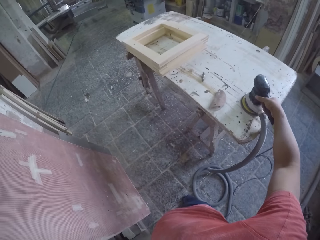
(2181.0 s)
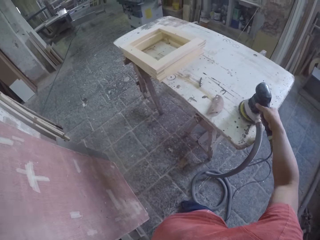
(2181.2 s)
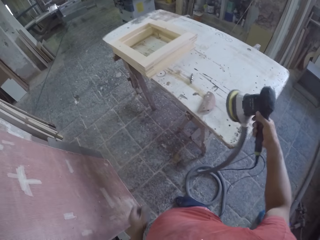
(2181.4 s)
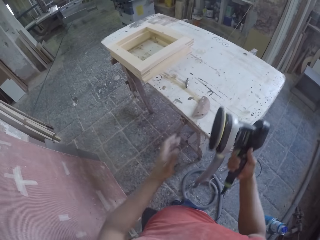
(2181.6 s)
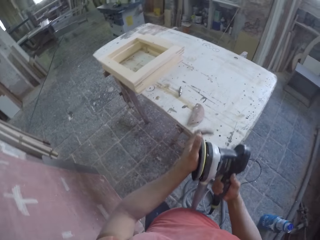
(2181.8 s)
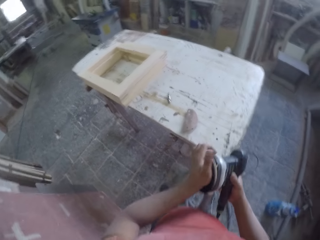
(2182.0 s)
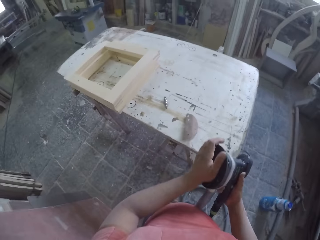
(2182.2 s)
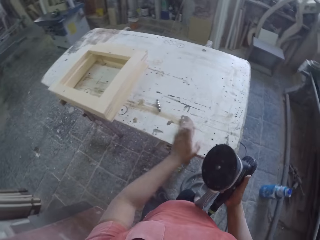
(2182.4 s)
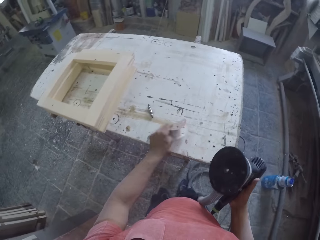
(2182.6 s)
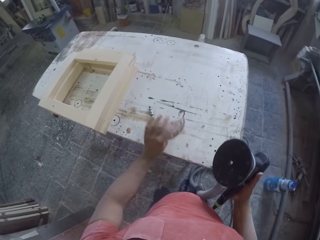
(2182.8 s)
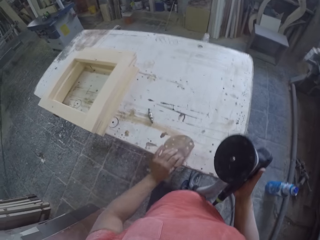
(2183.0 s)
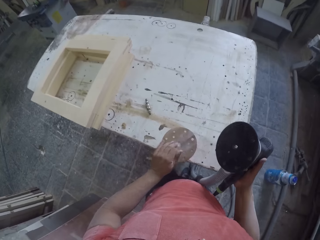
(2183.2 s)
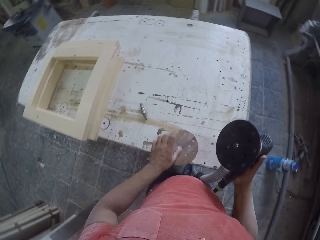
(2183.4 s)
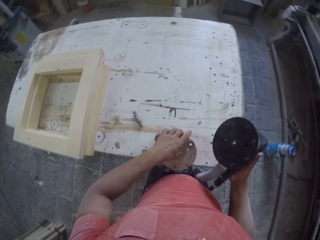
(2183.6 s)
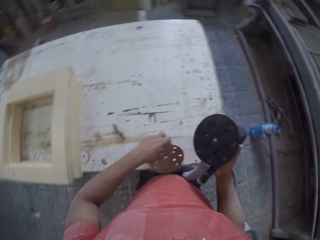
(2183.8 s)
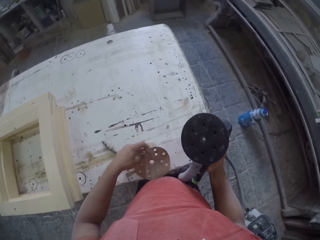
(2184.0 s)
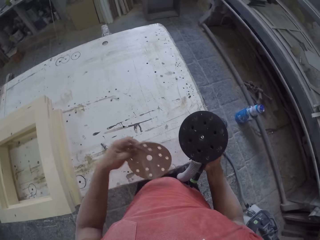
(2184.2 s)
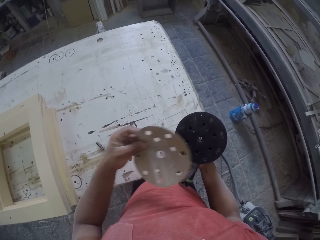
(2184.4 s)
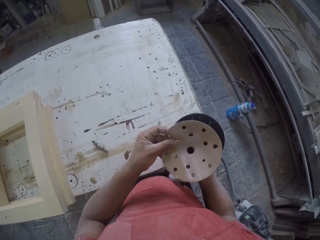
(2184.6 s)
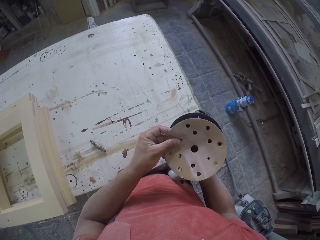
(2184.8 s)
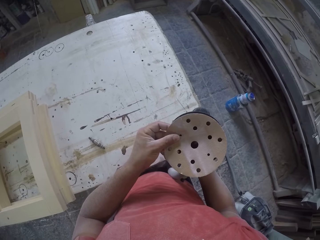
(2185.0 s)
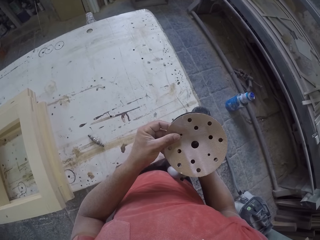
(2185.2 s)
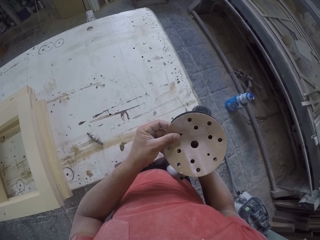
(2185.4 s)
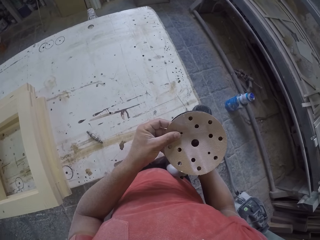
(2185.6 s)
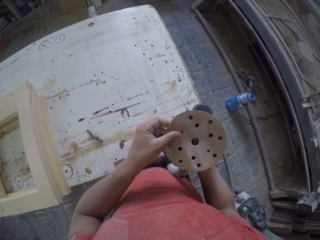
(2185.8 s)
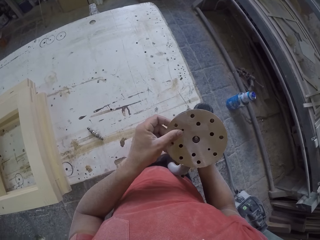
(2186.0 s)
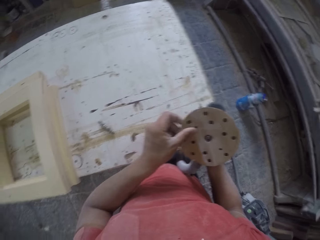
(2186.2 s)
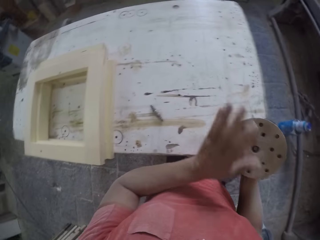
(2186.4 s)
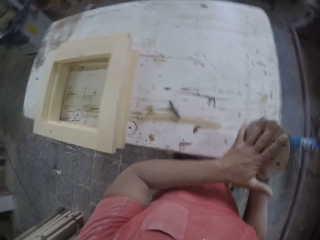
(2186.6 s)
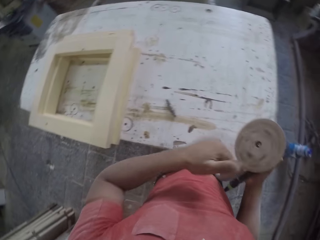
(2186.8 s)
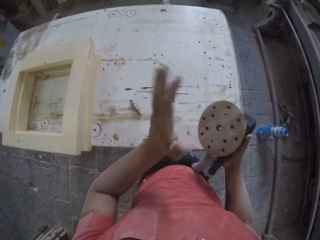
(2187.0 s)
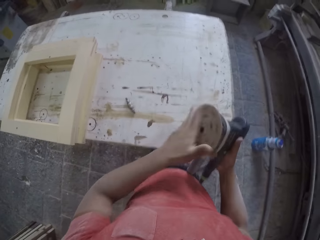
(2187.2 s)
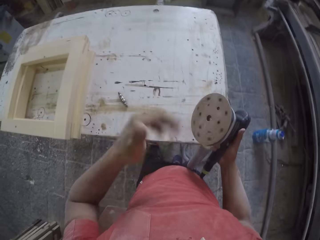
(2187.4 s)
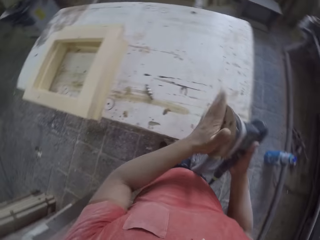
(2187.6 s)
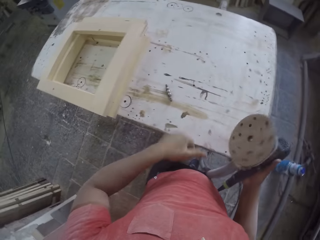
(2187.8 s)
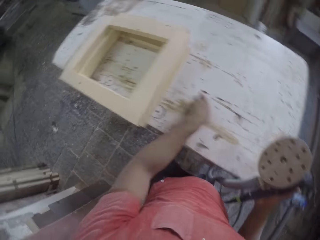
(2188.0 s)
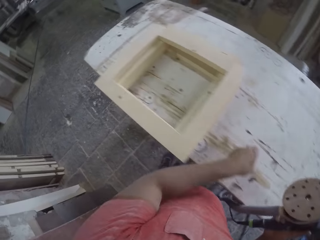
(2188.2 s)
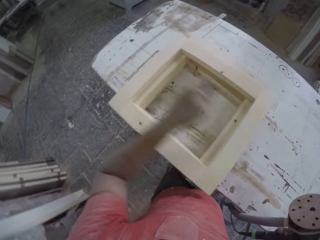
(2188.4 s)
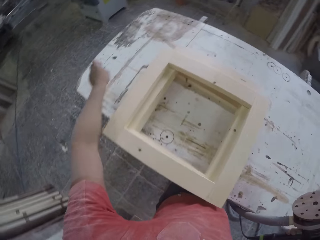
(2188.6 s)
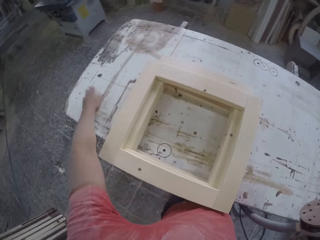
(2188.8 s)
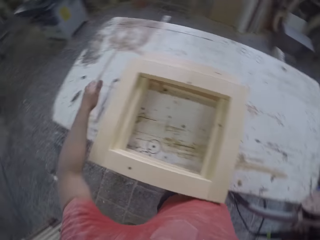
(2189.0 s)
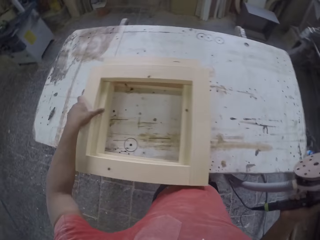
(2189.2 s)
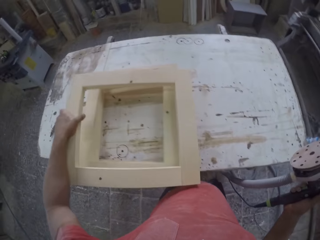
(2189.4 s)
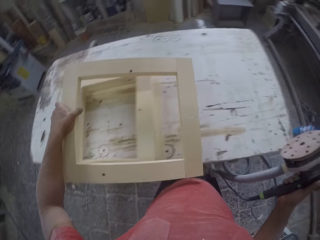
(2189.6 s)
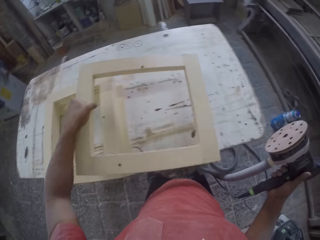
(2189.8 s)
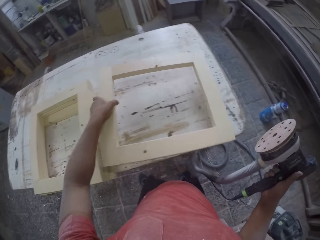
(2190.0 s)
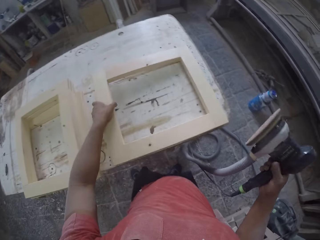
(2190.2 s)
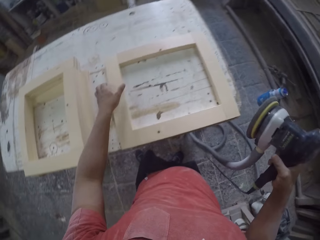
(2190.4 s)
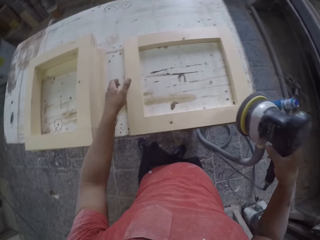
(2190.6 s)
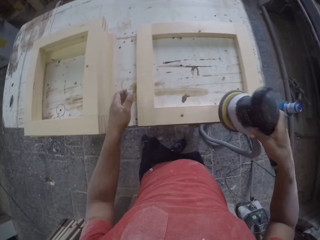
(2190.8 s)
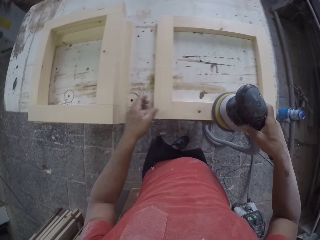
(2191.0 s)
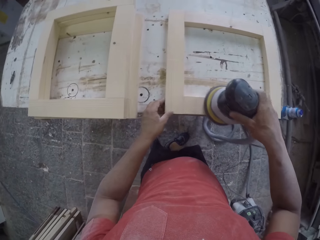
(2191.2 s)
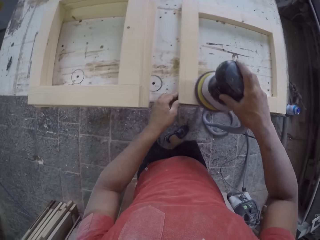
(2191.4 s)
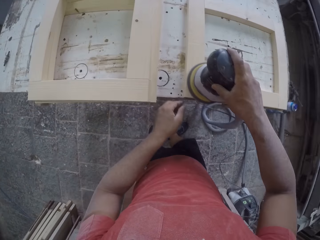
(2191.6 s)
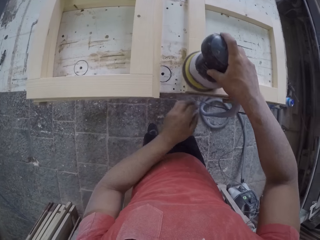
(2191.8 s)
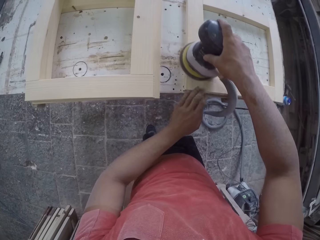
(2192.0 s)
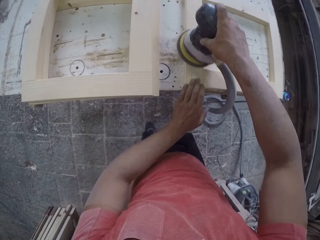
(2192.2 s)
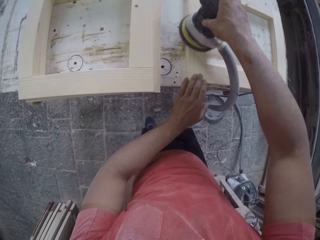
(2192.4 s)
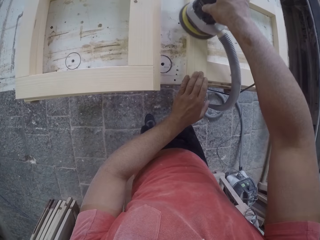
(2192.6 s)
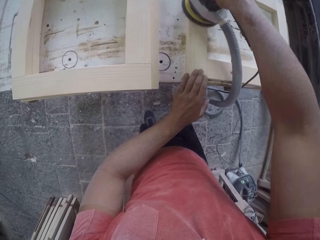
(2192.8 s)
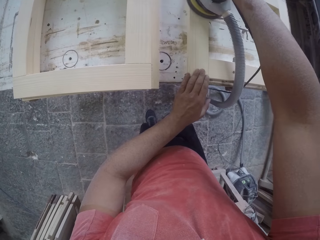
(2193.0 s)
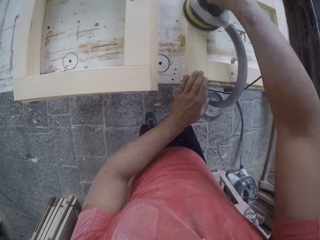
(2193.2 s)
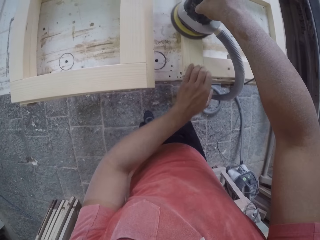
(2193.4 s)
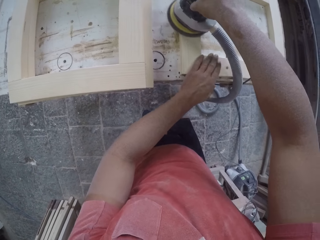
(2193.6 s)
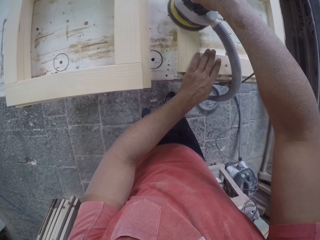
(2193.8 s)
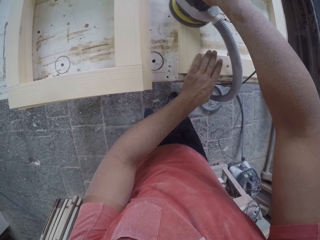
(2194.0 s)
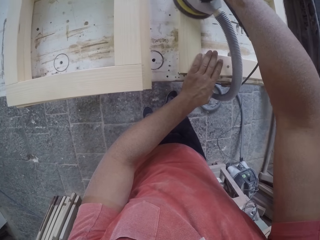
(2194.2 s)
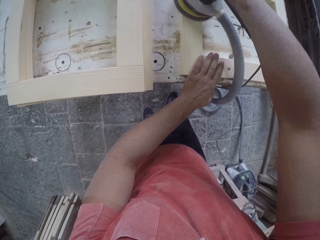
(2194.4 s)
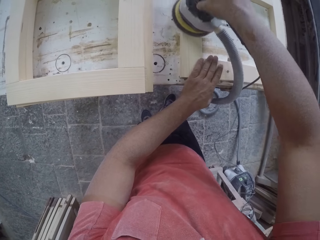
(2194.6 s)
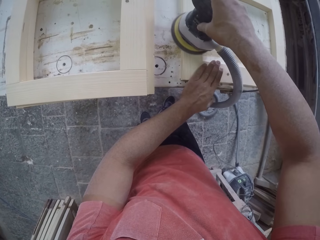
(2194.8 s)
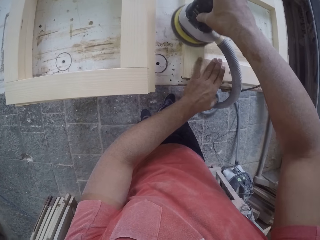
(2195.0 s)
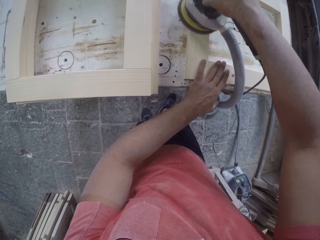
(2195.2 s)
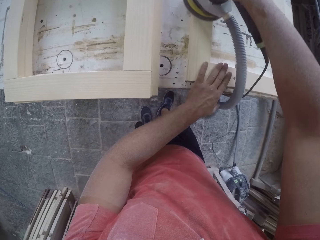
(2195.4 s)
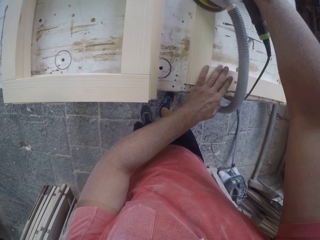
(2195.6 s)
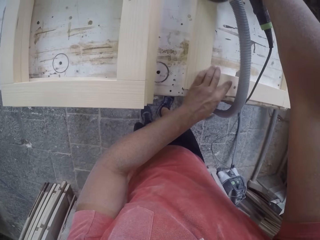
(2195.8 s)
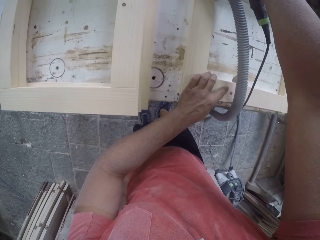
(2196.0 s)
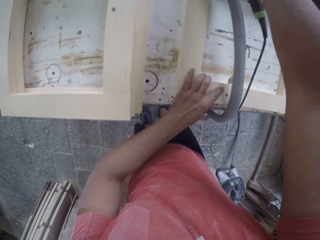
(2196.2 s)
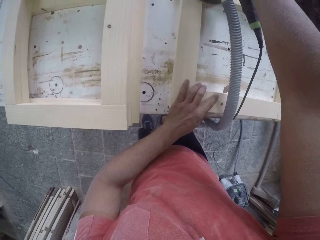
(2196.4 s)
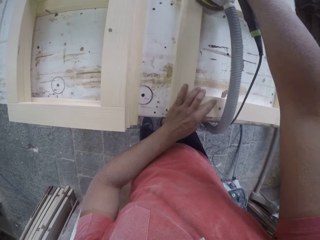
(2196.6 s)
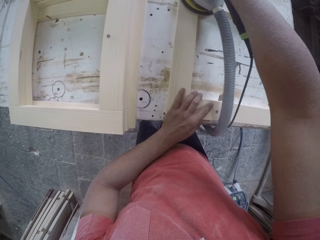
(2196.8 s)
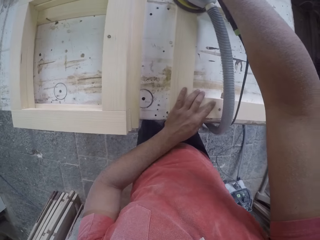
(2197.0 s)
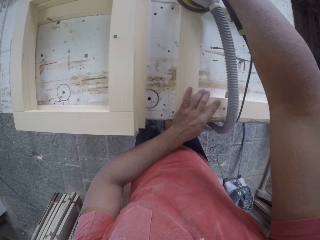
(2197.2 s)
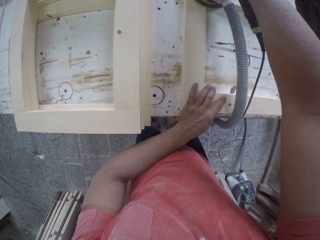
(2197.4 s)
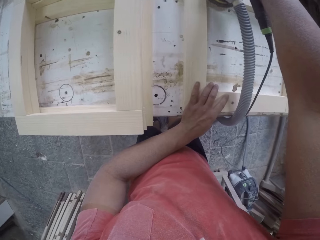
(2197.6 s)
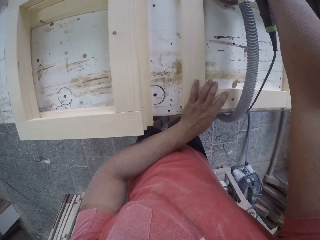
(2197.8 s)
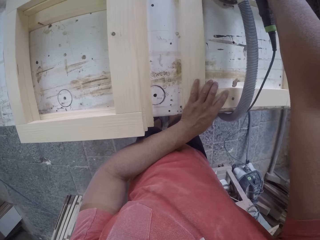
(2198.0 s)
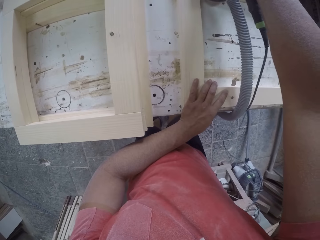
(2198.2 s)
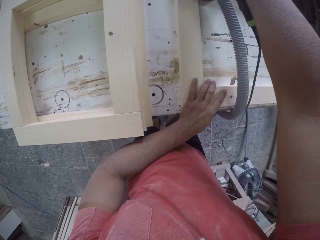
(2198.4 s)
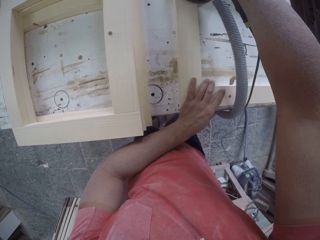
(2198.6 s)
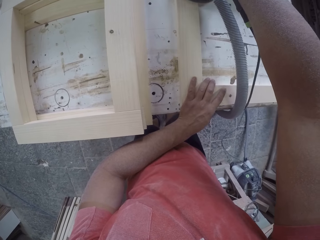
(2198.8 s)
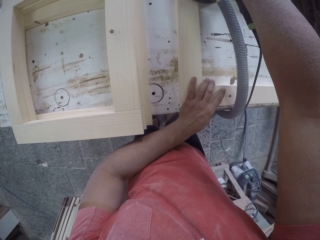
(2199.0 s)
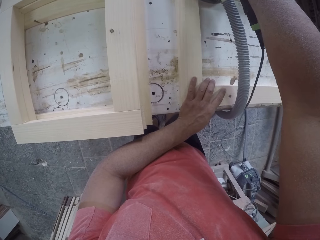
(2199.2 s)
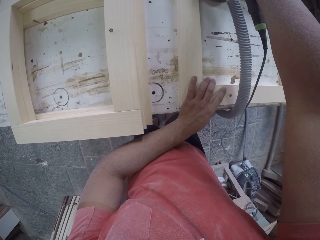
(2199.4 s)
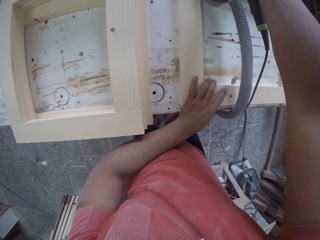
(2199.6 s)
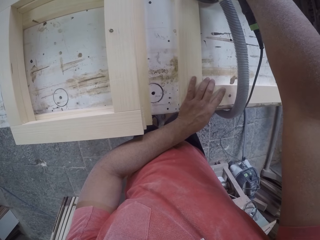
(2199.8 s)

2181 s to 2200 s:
The camera wearer puts something. They use a random orbital to smoothen the wood. They are filling the wood frames.

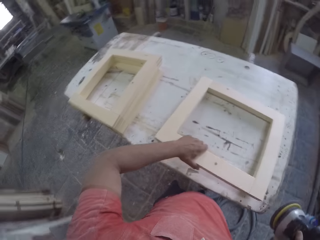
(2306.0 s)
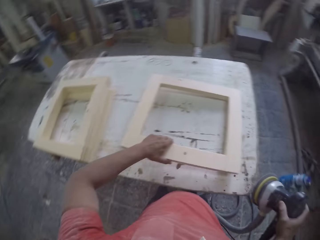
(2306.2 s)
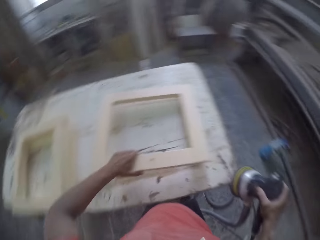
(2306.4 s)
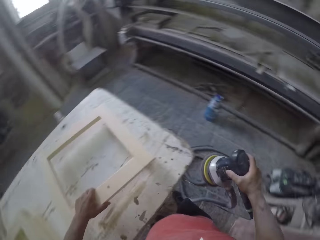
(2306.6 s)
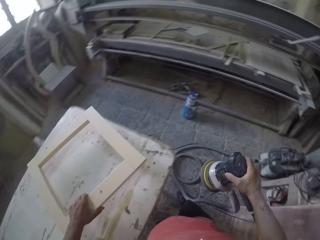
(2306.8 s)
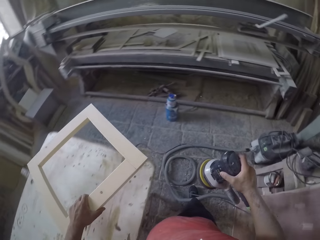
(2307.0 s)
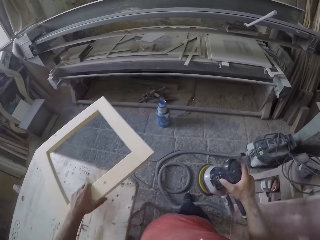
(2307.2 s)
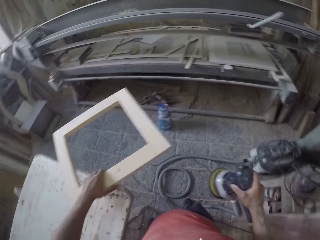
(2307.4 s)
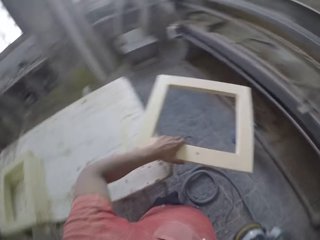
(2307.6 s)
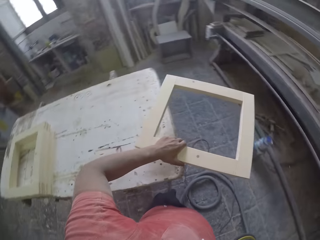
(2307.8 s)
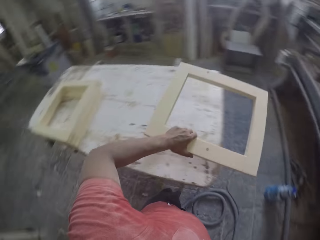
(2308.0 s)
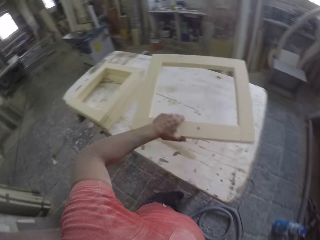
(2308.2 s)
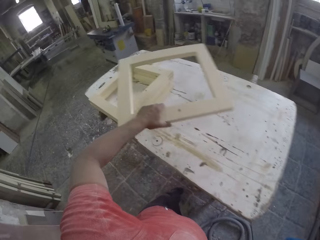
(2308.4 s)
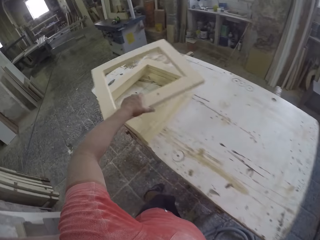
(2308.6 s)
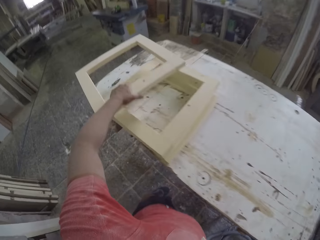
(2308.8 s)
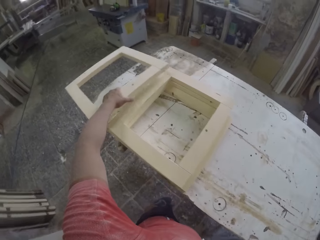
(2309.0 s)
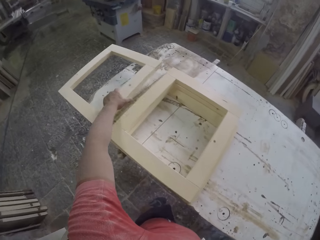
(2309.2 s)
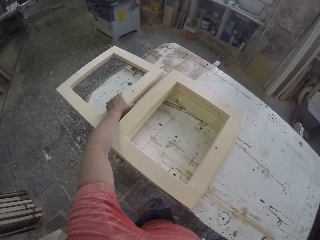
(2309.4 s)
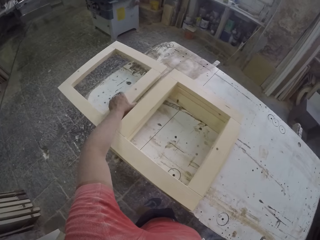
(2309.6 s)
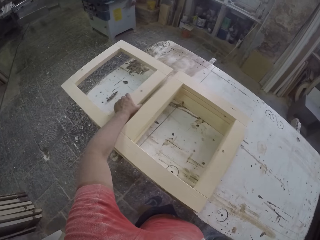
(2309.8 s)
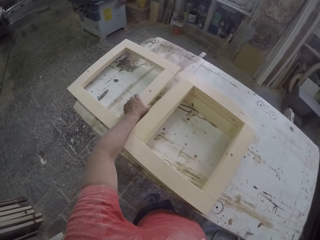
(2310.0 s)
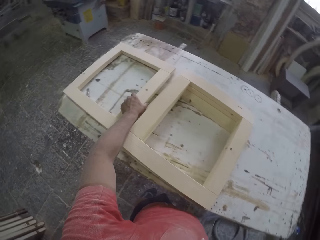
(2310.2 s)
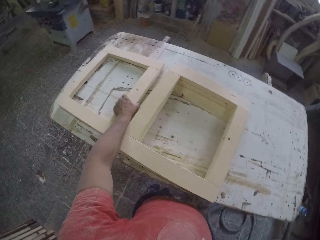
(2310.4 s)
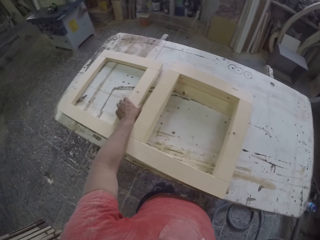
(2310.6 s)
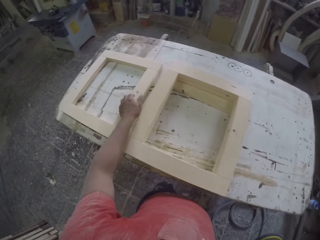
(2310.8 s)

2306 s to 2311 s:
The camera wearer puts the wood aside.
